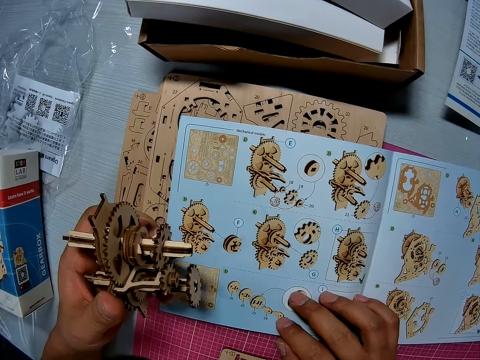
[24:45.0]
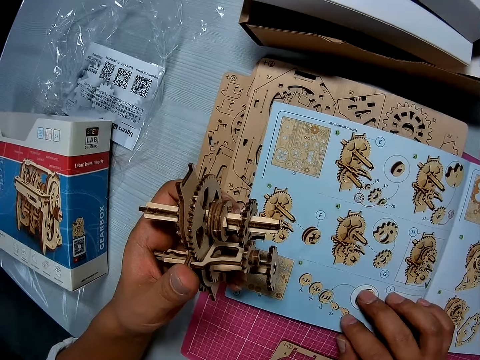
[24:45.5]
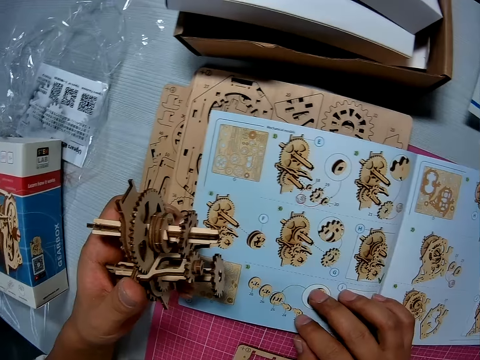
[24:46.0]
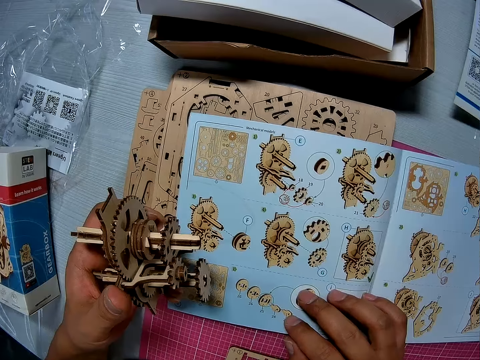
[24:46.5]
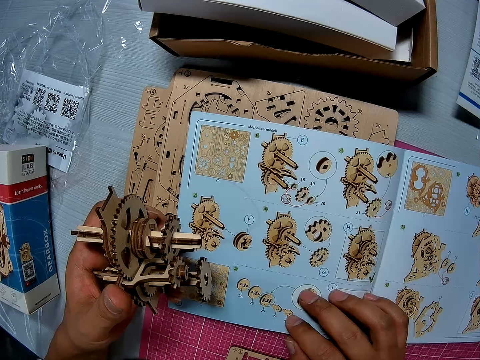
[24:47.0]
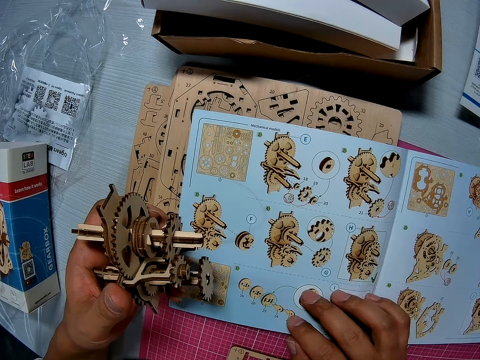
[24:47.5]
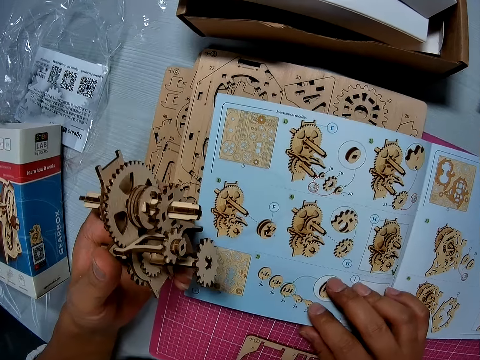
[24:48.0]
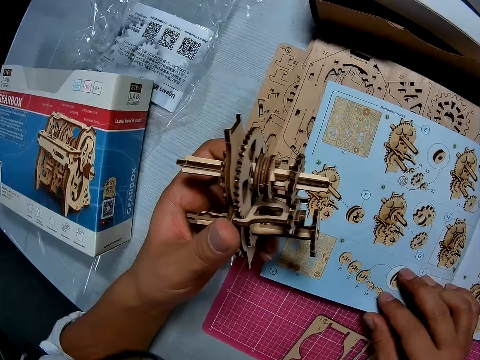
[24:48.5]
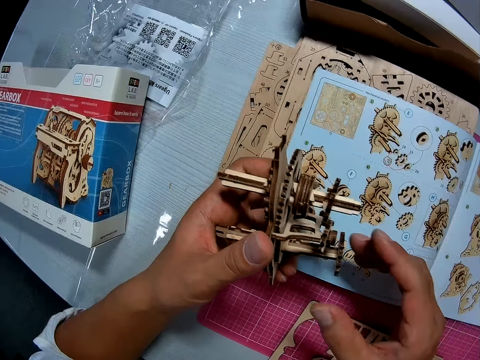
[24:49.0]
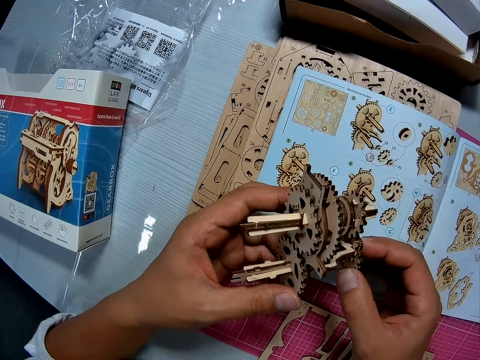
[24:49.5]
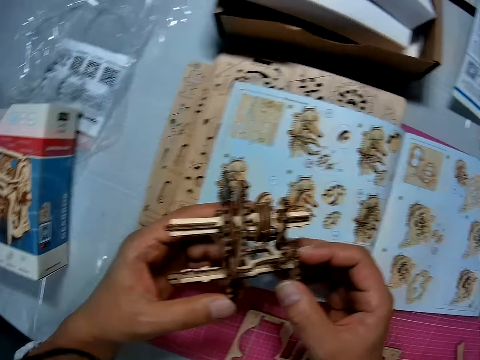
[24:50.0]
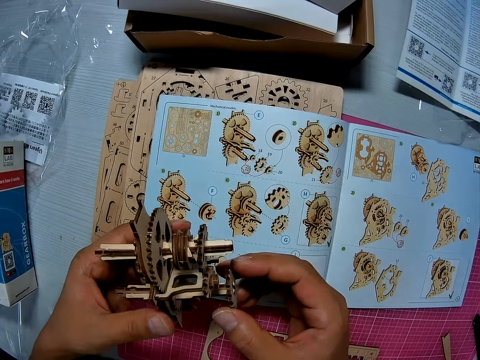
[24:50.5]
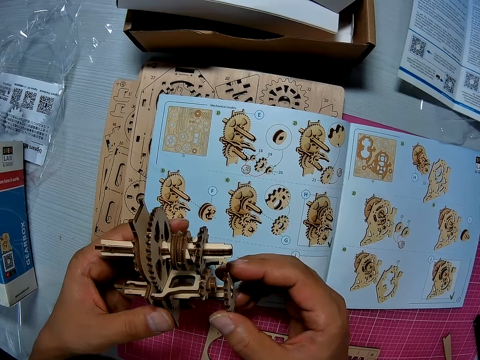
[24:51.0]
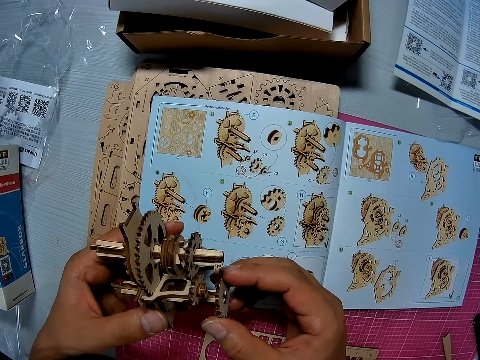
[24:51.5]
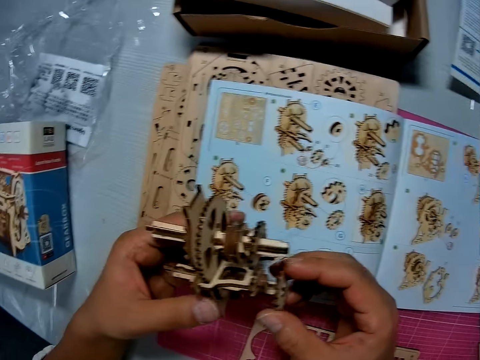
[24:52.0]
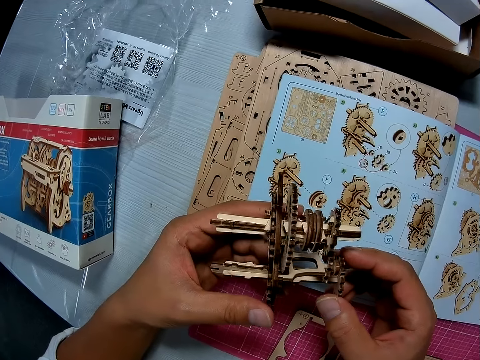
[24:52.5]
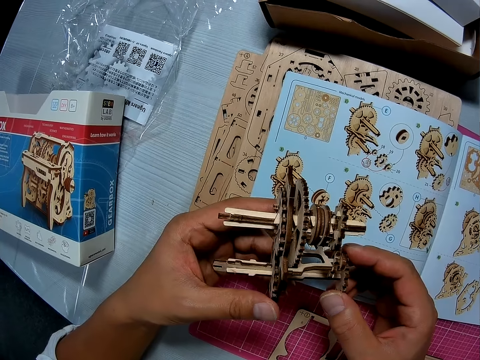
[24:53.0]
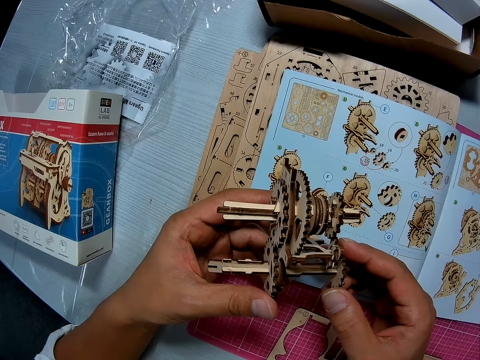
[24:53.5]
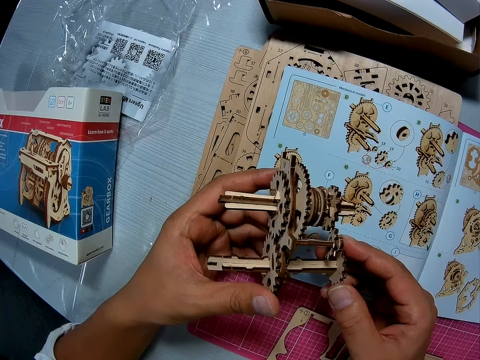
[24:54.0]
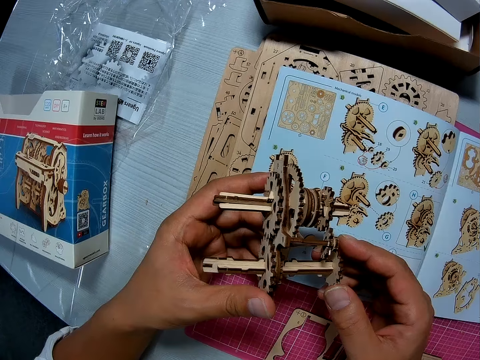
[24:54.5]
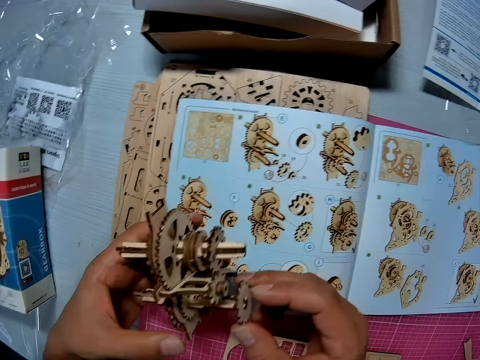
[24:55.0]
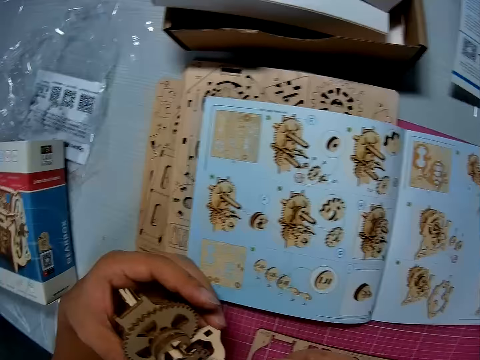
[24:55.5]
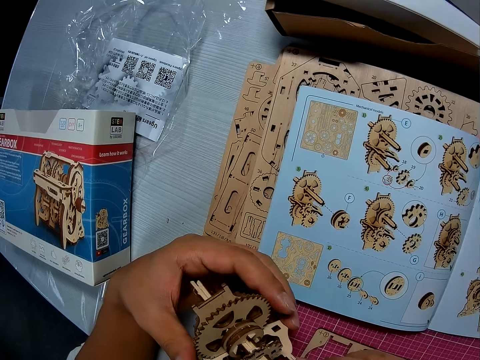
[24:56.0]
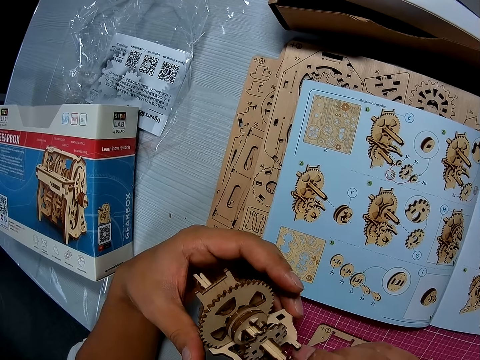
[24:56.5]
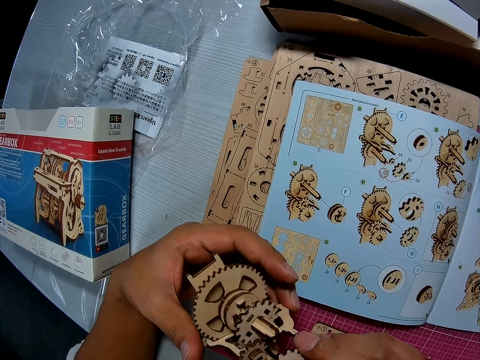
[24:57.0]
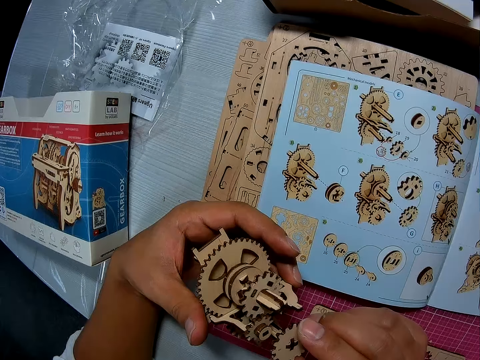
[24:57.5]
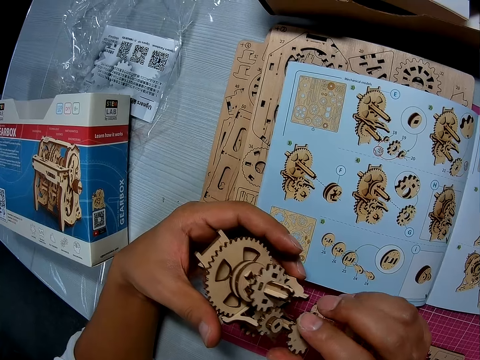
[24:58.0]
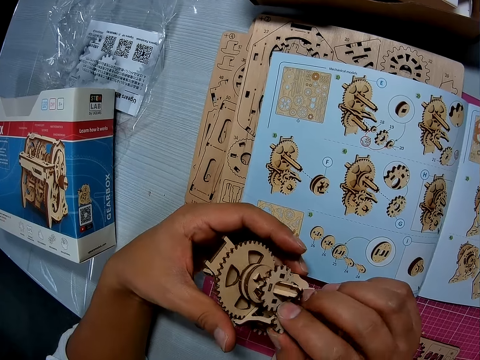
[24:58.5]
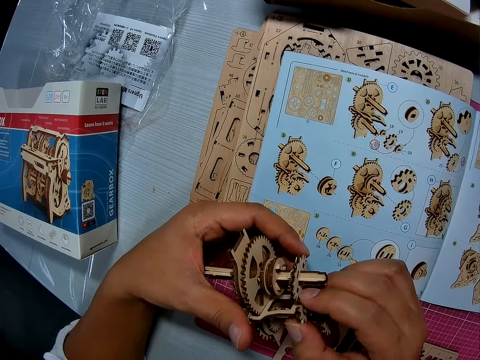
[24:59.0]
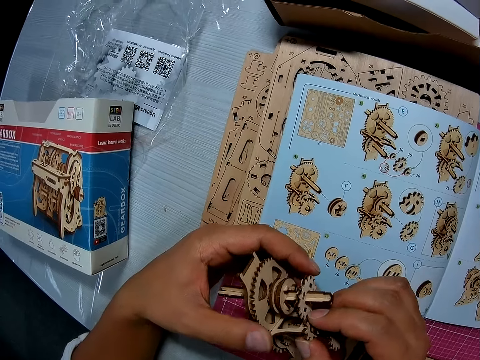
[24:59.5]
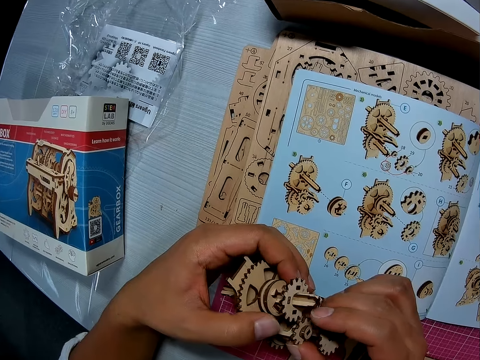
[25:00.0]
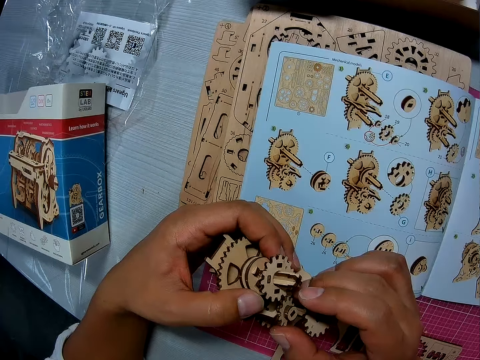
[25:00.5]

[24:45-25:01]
The camera wearer looks at a gearbox. They look at a manual. They look at the gearbox. They hold a mechanical model with both hands. They look at the manual. They look at the gearbox. They look at the manual.
